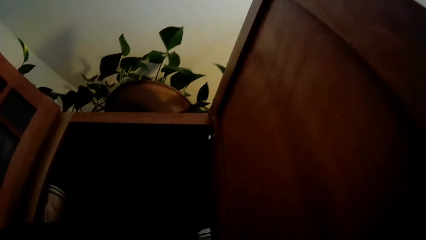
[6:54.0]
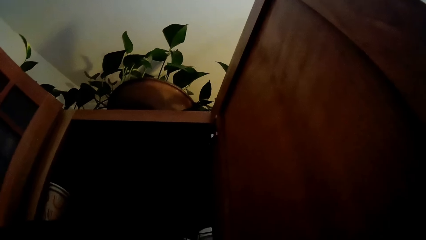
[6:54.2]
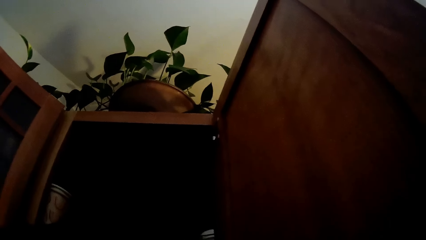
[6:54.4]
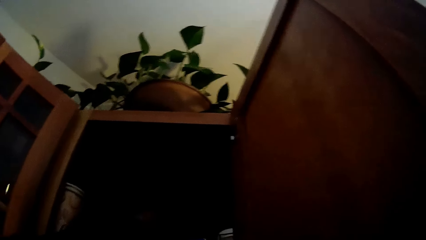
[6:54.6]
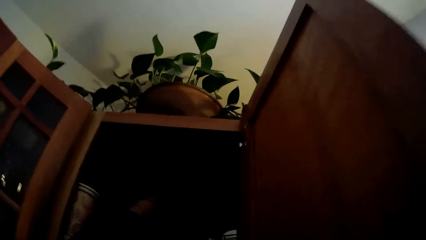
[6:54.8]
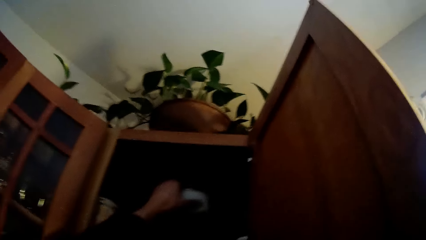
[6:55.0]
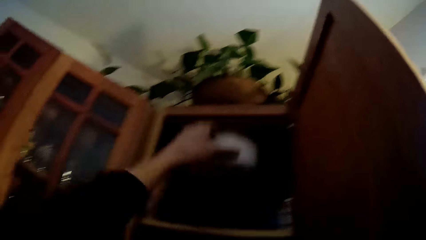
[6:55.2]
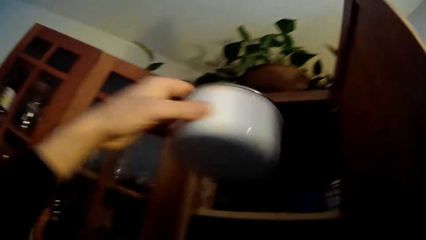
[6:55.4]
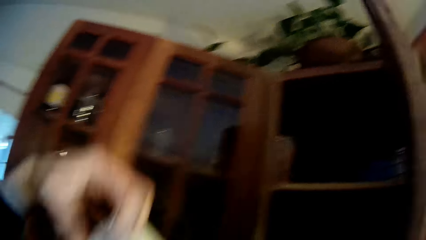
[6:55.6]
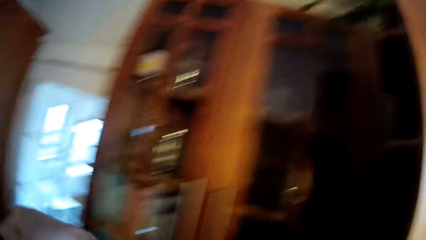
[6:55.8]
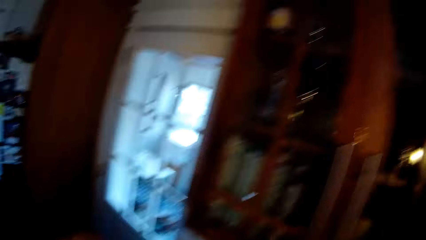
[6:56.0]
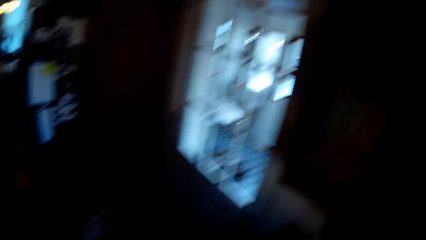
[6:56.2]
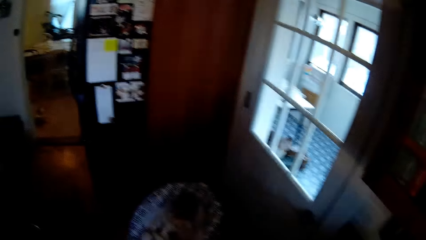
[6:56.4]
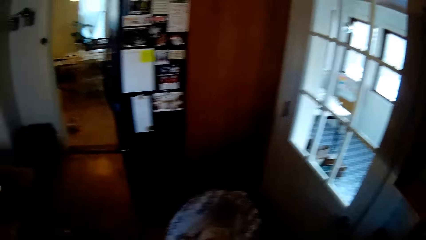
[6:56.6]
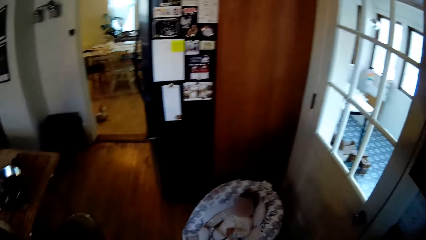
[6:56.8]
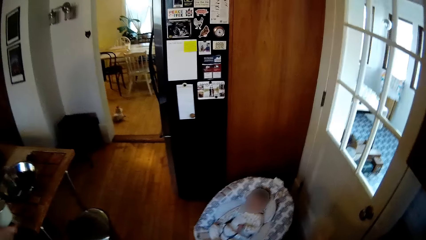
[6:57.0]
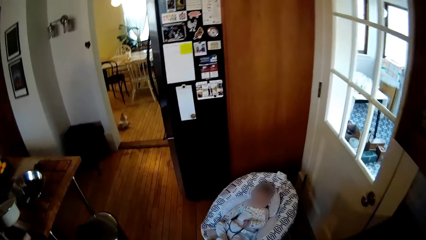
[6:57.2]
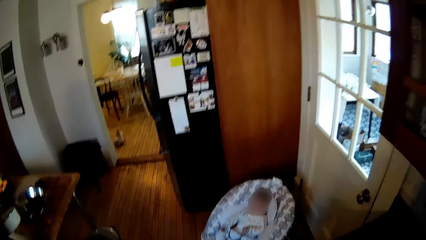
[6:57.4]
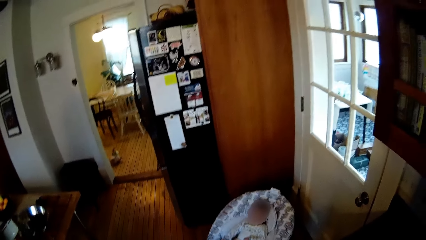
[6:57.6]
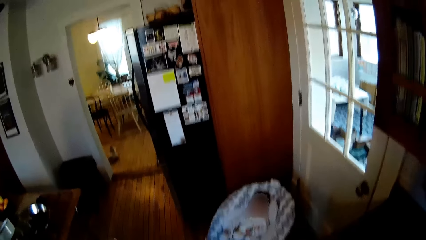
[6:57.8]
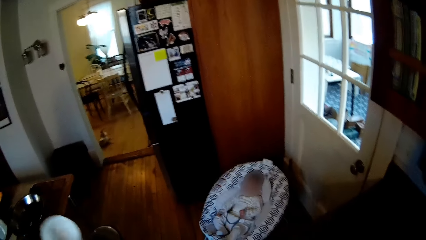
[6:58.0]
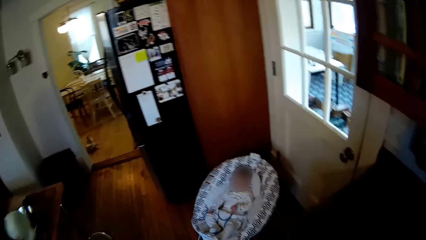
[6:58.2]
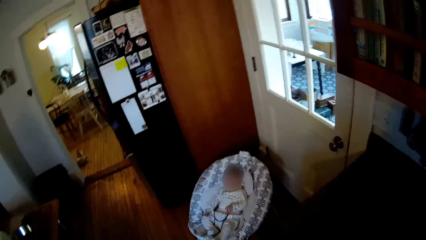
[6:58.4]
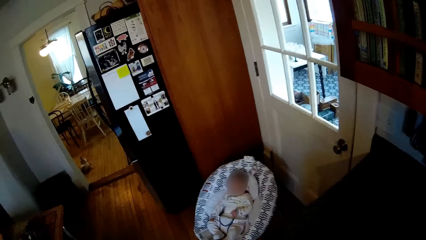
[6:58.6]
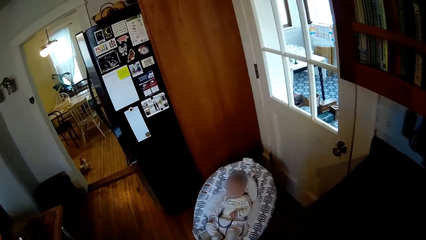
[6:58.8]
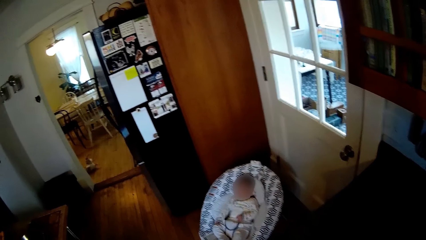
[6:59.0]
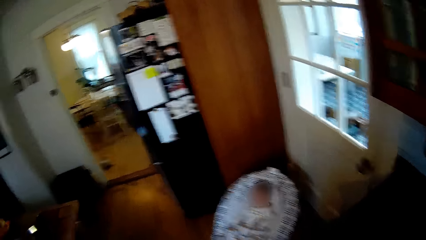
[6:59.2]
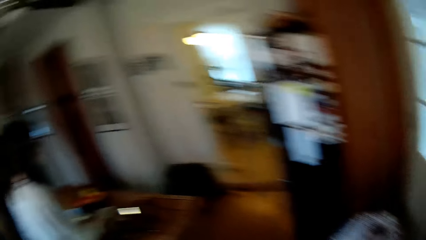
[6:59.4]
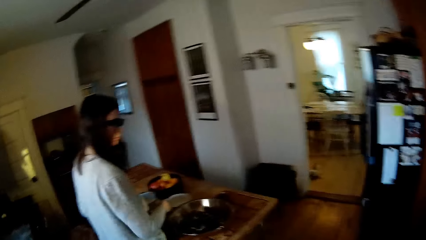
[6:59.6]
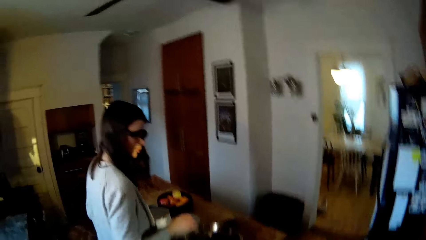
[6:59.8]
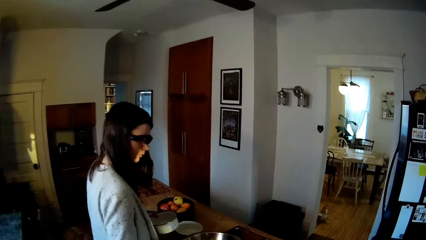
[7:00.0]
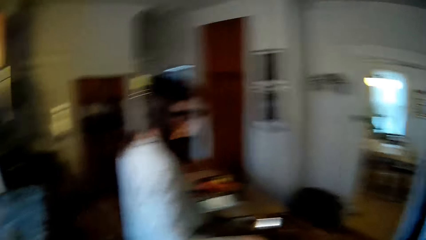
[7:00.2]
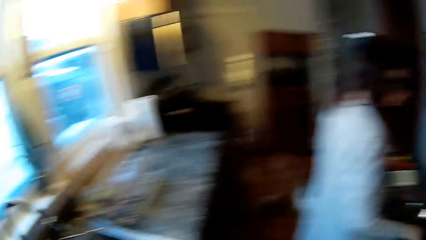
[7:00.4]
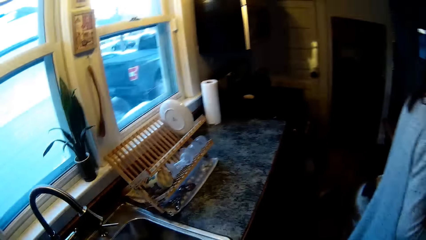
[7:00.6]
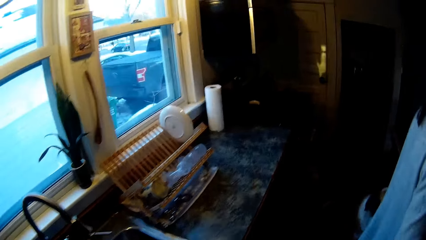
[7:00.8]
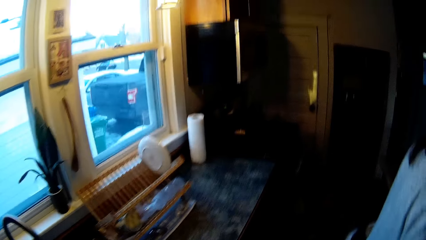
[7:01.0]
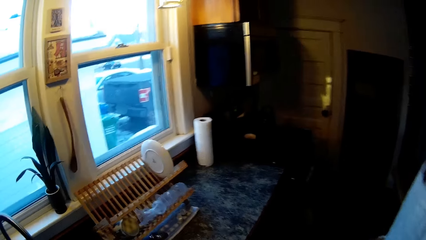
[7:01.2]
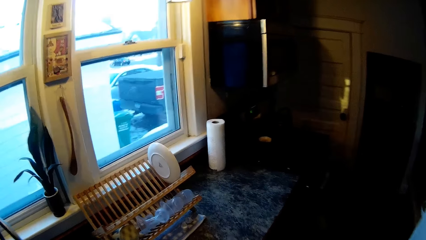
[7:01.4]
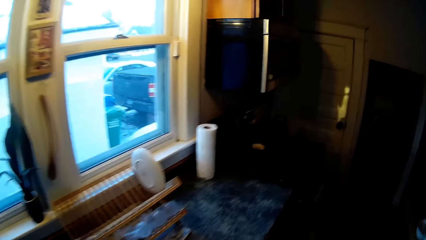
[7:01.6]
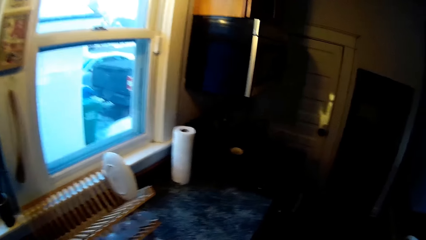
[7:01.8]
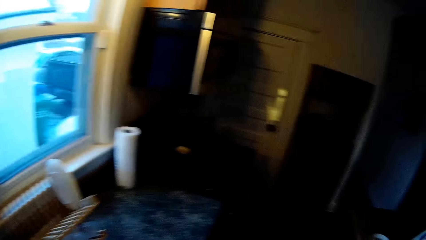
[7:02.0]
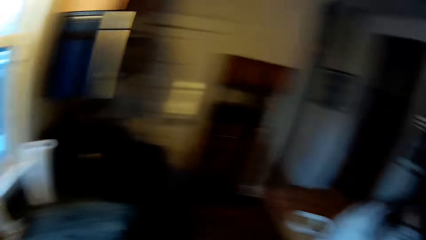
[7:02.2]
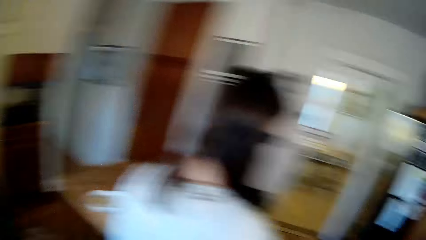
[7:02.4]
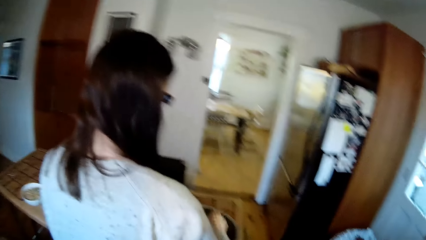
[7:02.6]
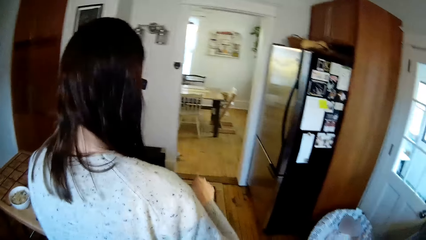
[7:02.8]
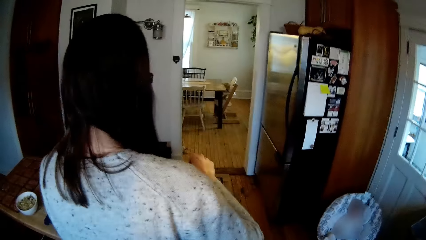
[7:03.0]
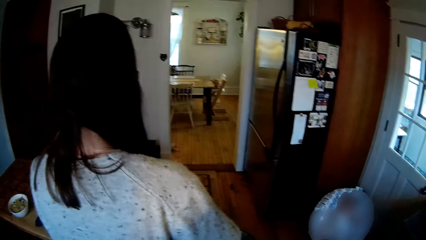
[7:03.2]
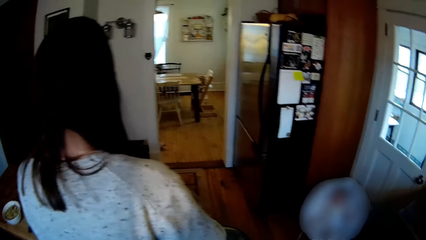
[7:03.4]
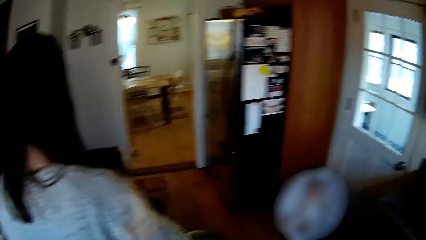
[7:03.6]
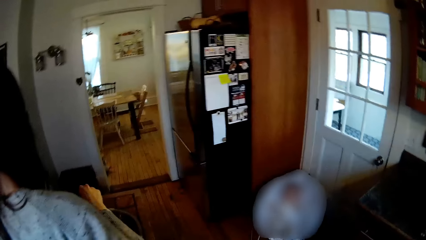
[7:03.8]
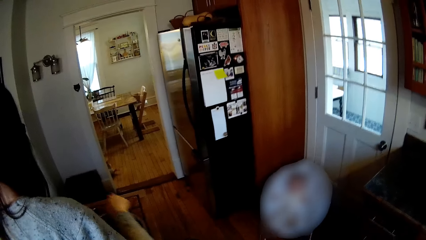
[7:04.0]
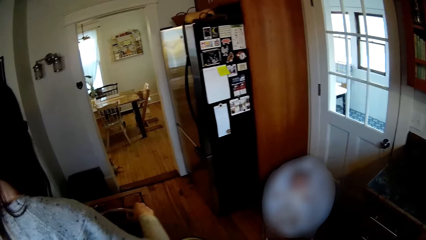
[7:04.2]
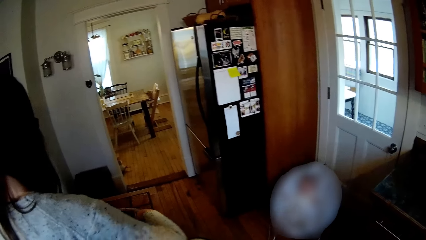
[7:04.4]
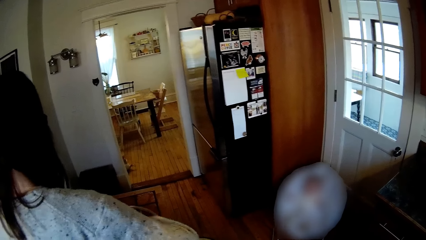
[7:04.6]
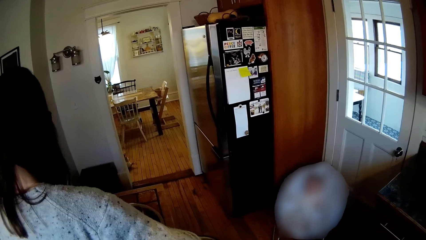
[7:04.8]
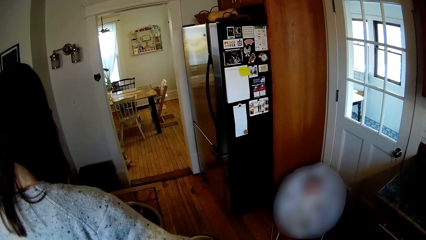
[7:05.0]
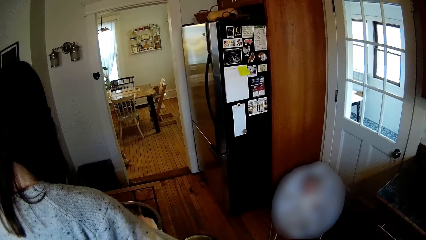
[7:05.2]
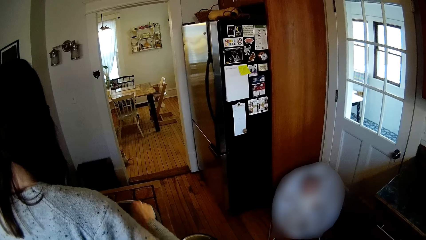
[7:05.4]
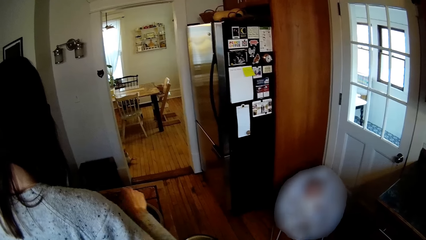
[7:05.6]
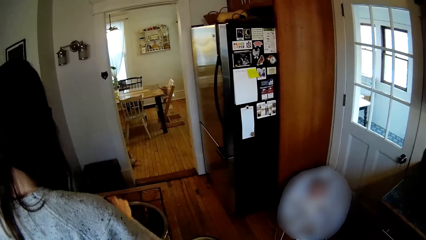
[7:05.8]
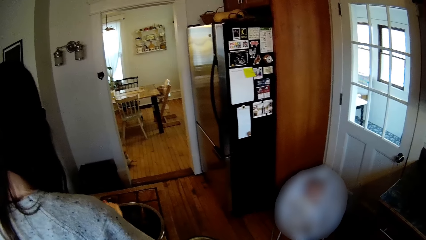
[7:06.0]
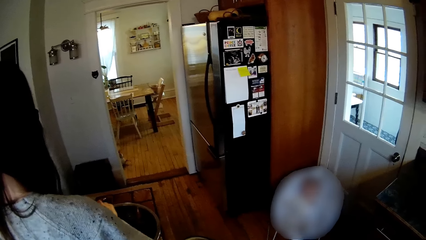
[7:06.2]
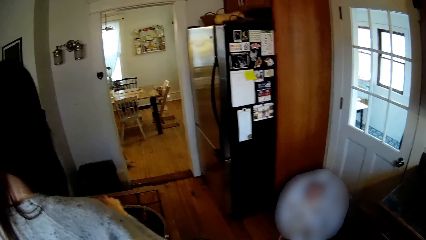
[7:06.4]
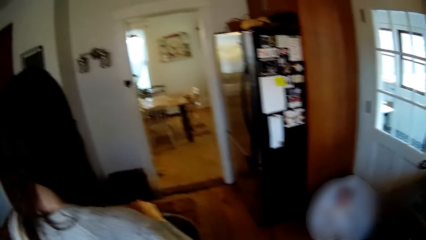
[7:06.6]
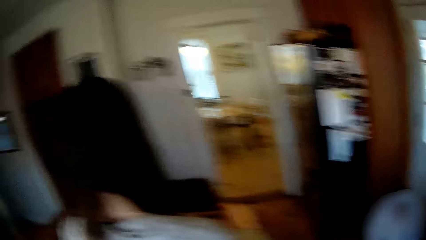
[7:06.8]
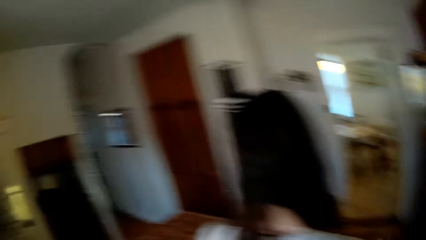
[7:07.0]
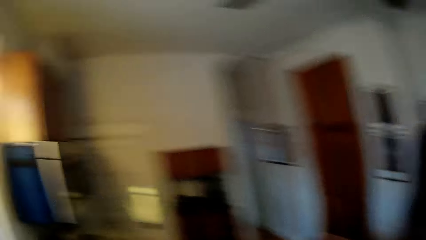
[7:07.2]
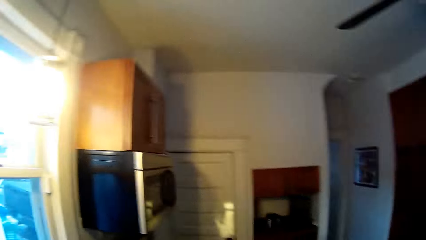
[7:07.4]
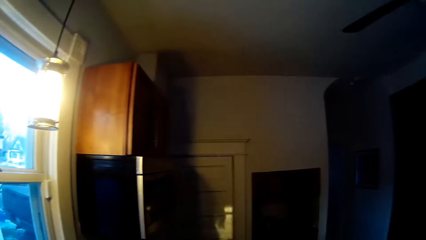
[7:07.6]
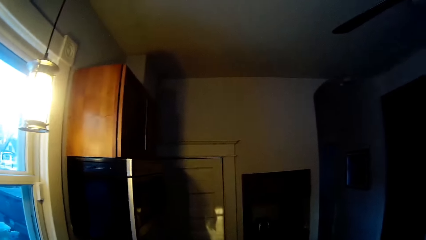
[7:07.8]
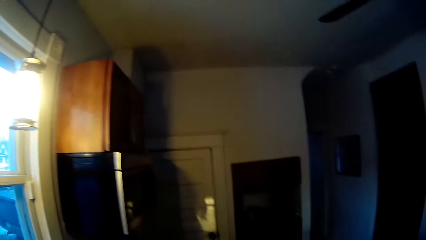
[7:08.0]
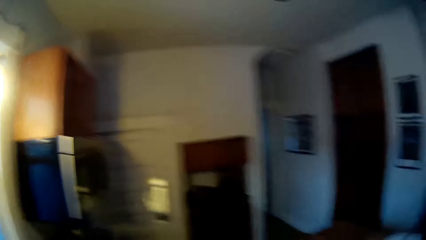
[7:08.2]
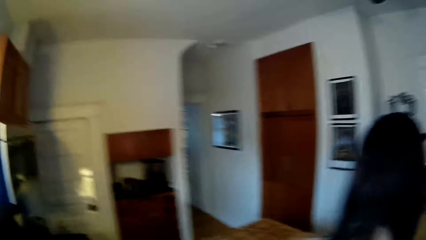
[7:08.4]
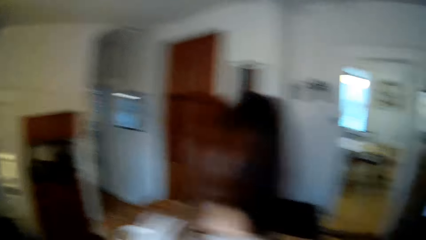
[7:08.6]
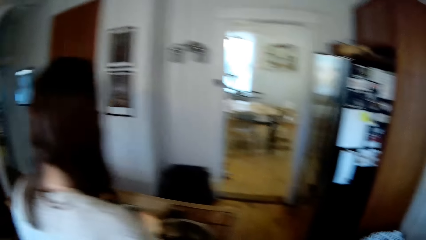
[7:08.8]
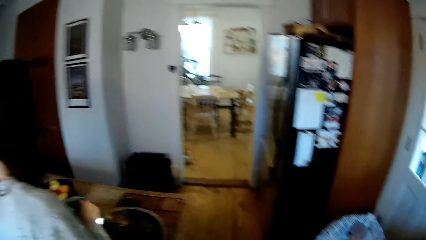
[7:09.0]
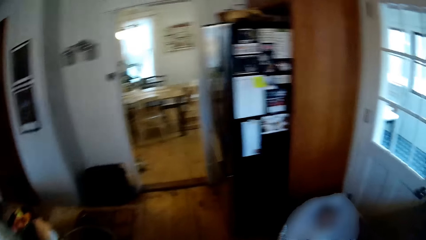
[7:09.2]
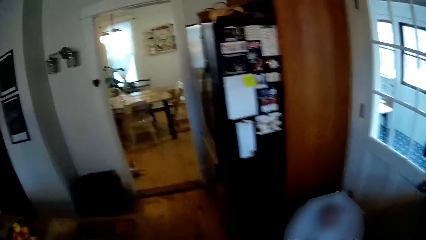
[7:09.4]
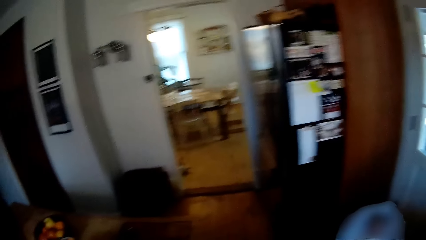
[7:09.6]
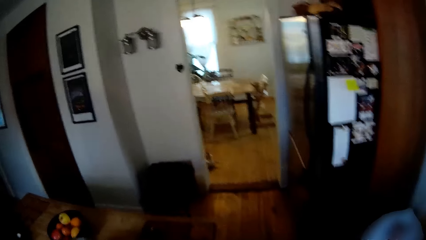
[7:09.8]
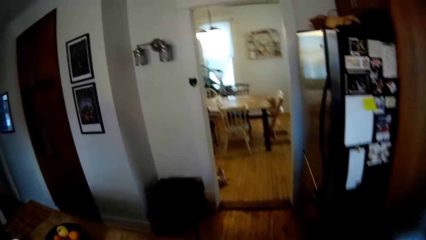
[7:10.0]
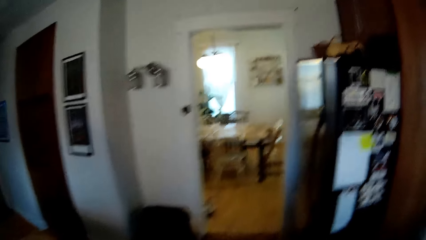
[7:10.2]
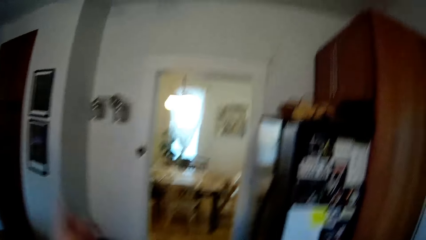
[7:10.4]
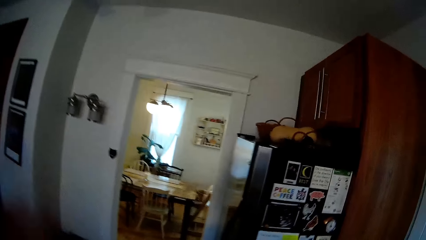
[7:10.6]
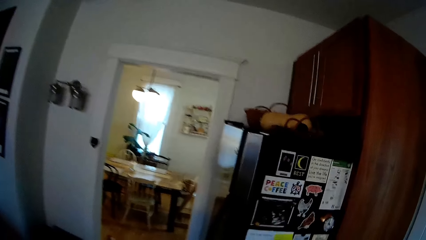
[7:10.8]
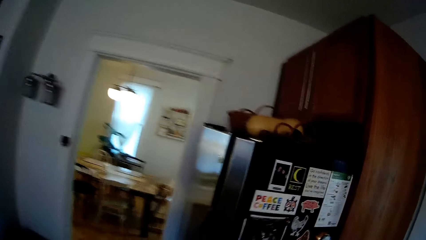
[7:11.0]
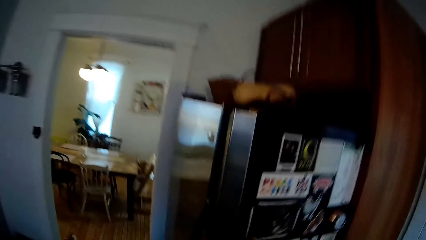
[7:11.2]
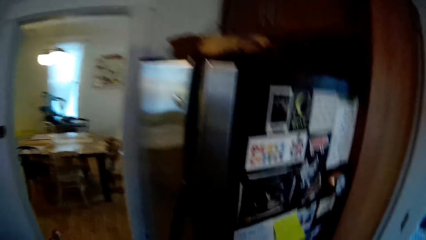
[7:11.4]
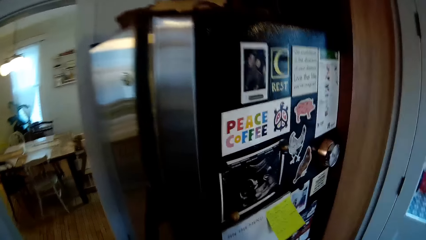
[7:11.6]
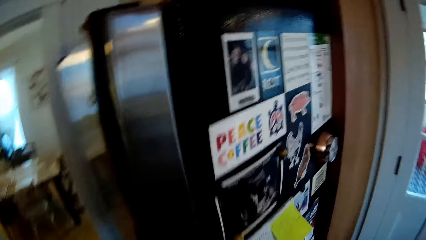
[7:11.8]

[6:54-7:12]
The camera wearer takes another plate from the wall cupboard with his left hand. The woman mixes the veggies with a spoon in her right hand. The camera wearer picks up a plate from a table with his right hand. The woman drops a plate on the table with her right hand. The camera wearer looks around. He interacts with the woman.
